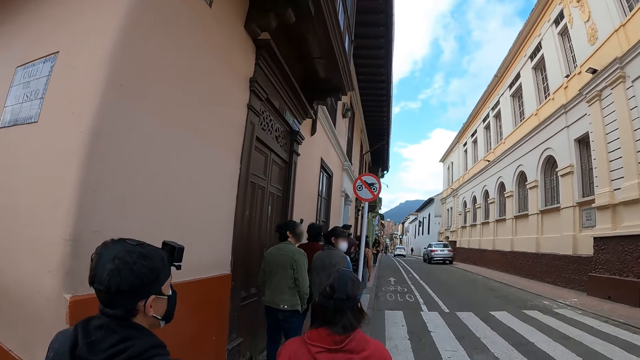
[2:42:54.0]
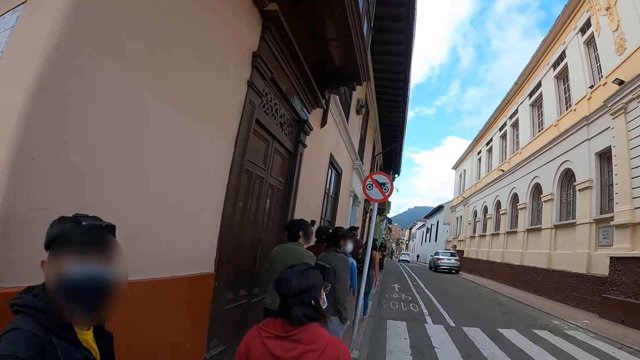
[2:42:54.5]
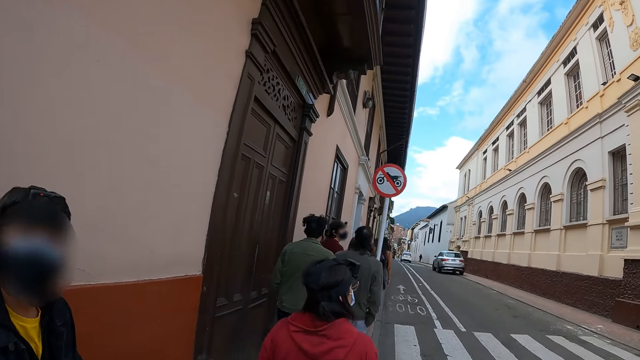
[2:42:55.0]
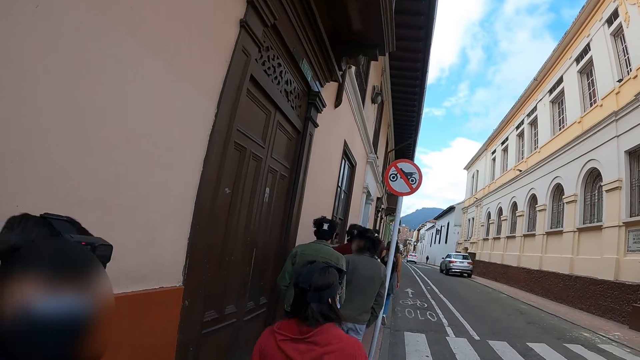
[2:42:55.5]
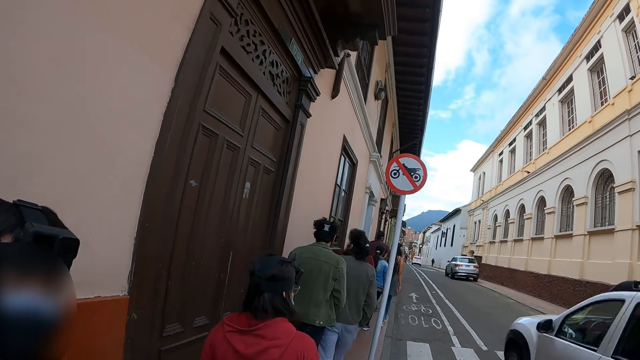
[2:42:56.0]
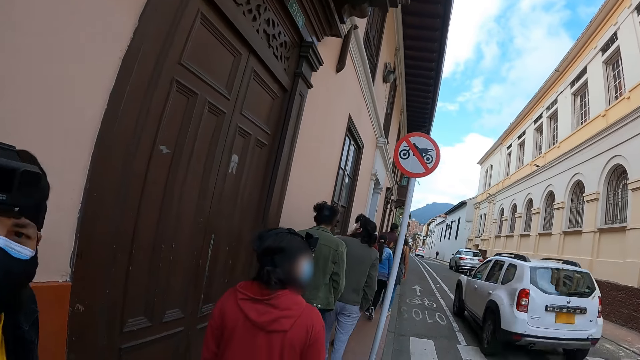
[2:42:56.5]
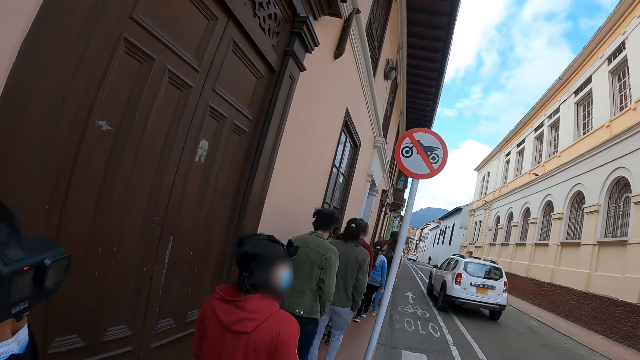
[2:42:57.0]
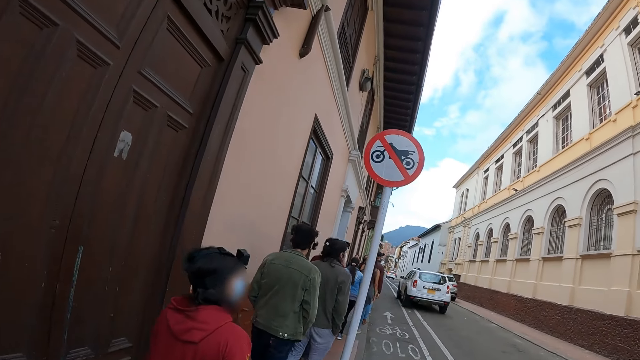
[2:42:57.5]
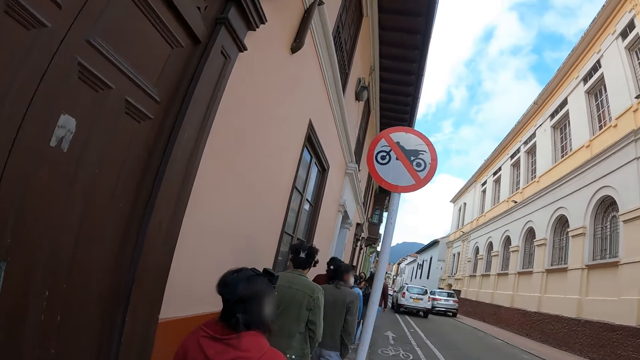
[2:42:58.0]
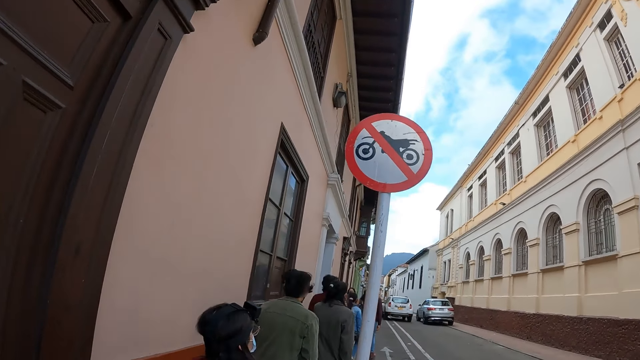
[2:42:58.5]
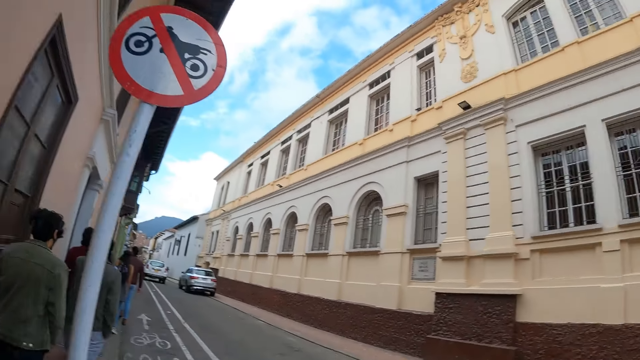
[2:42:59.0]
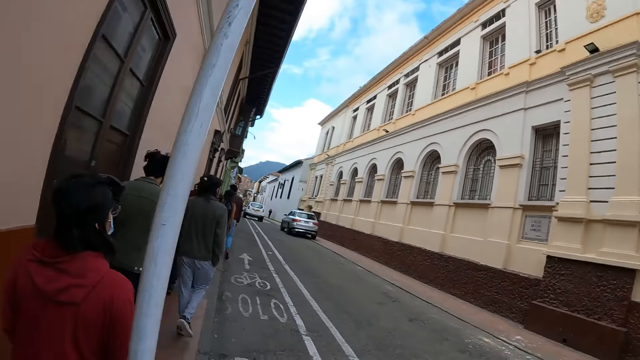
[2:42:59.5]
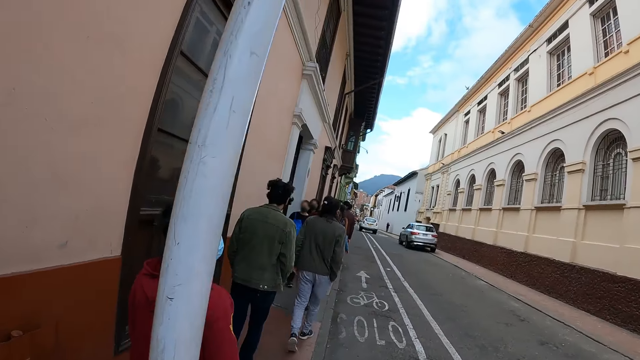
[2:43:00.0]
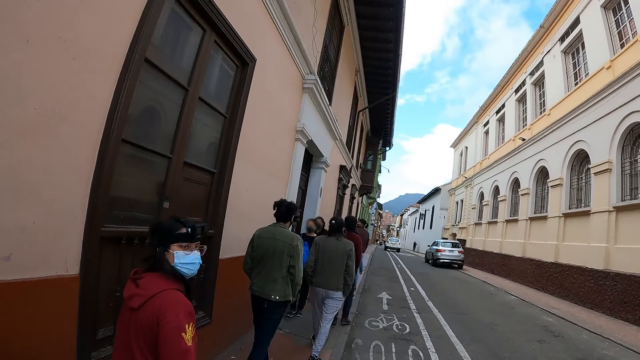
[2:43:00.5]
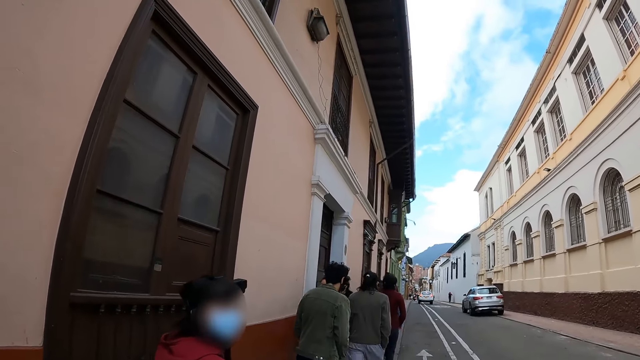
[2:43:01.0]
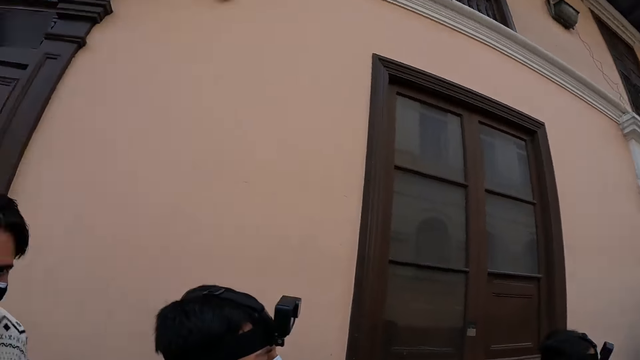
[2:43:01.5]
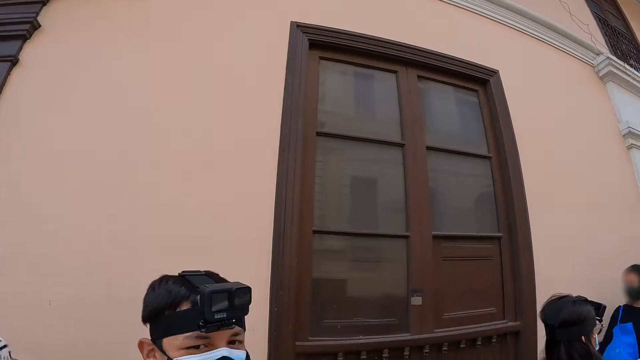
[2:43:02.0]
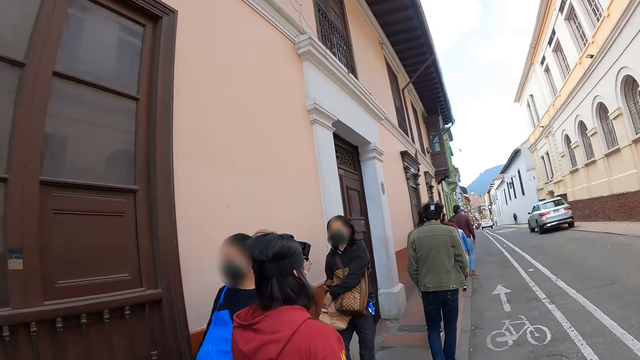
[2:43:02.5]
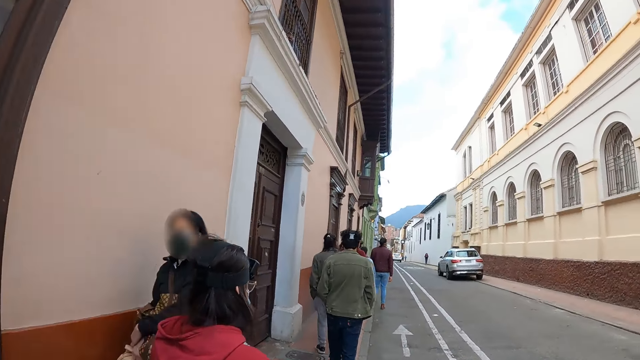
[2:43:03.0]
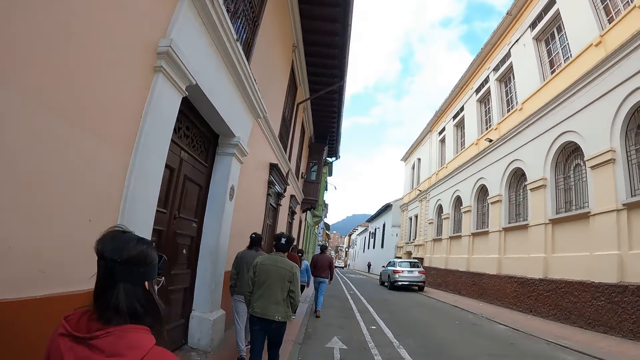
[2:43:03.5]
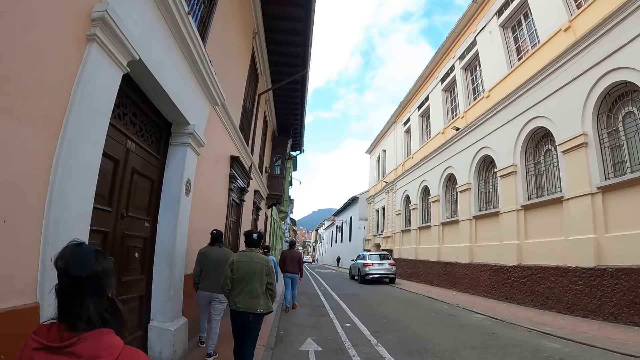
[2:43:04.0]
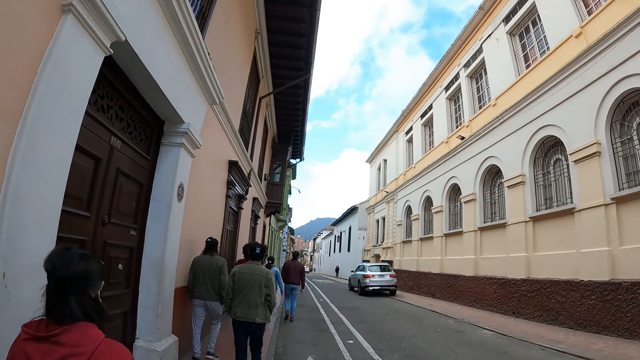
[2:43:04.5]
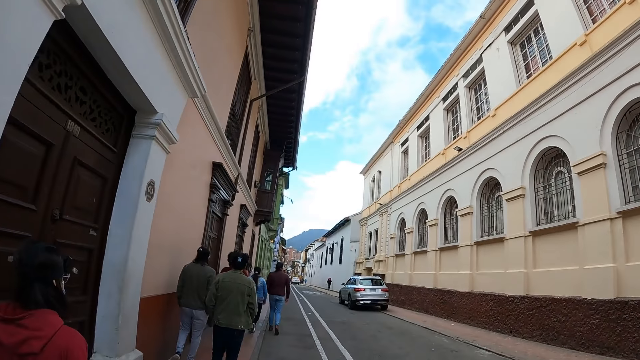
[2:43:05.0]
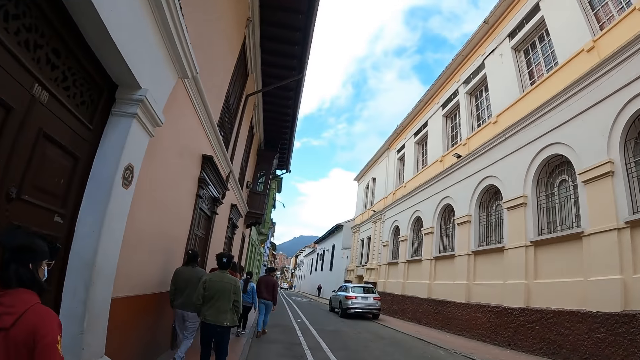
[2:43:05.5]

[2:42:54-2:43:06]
The camera wearer walks in front. They look sideways.

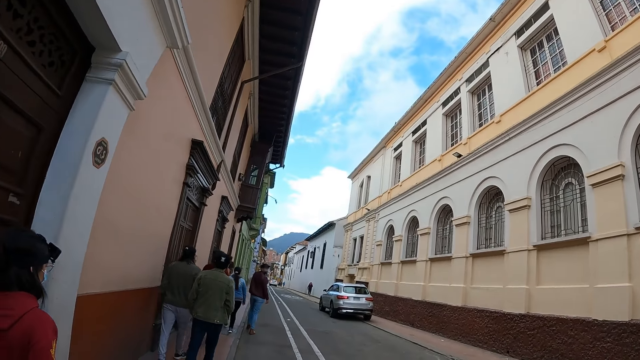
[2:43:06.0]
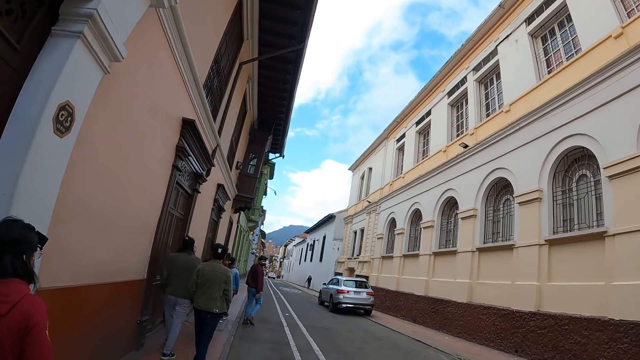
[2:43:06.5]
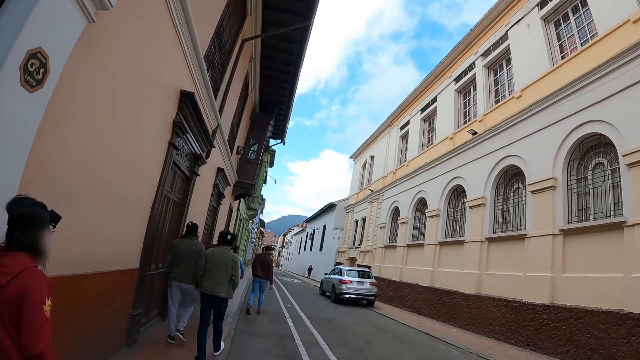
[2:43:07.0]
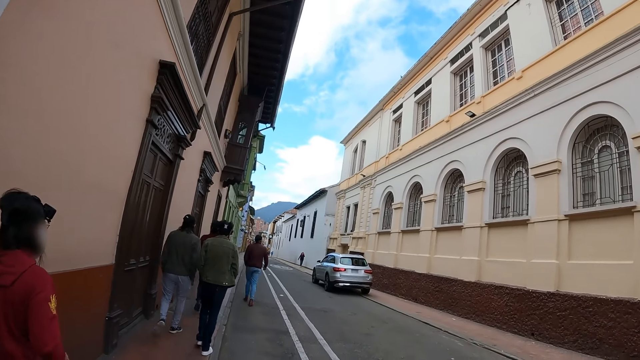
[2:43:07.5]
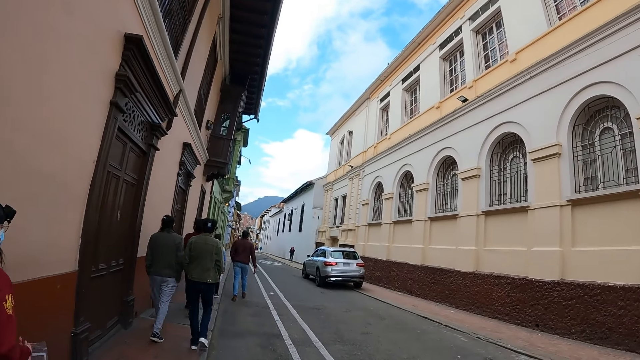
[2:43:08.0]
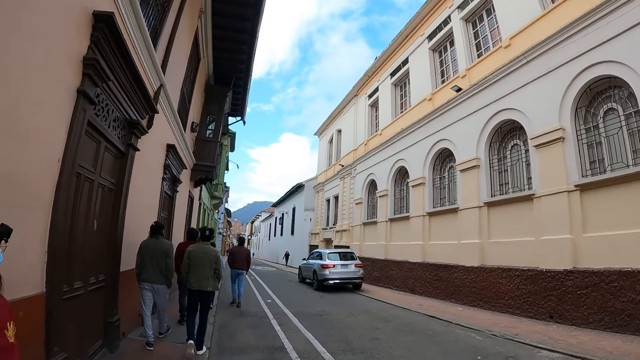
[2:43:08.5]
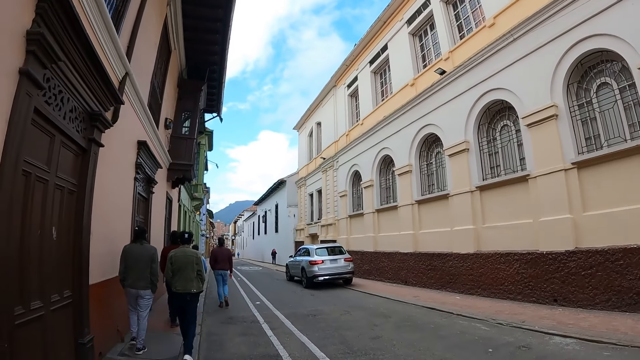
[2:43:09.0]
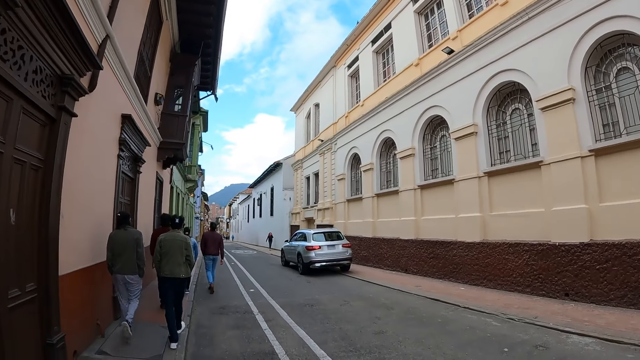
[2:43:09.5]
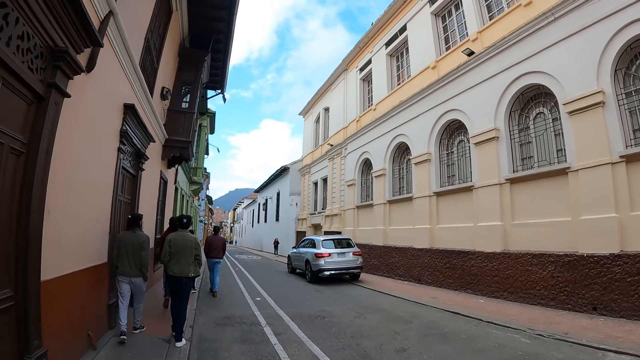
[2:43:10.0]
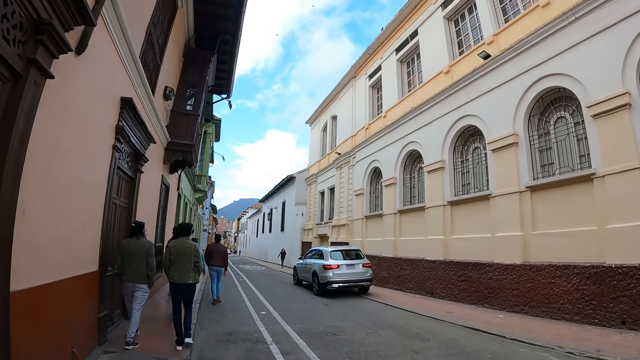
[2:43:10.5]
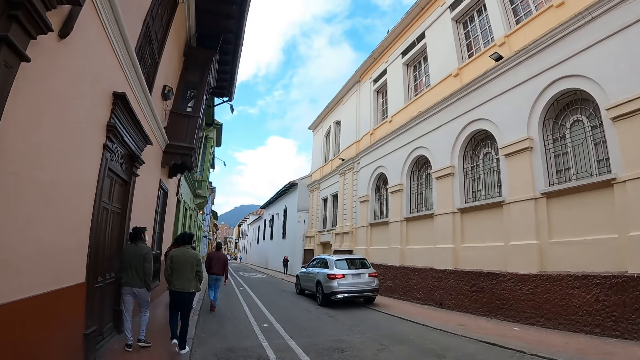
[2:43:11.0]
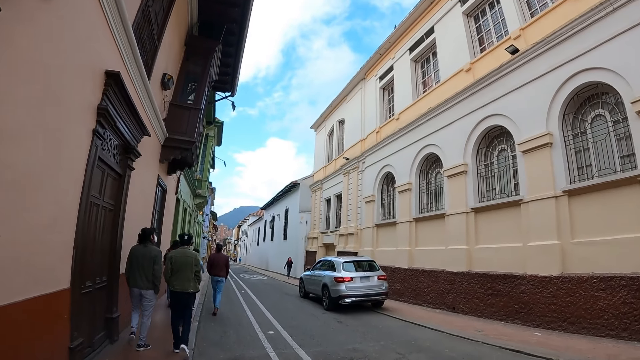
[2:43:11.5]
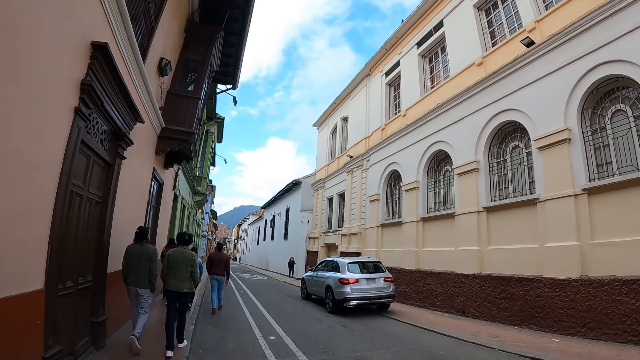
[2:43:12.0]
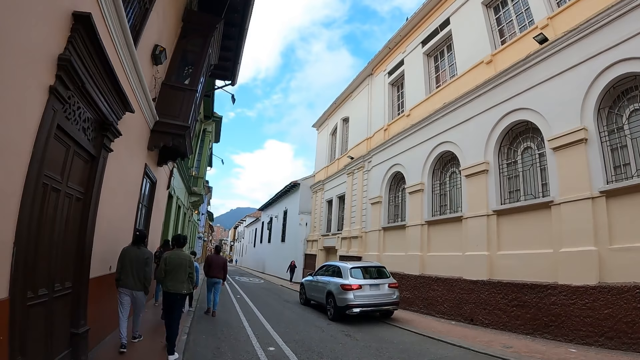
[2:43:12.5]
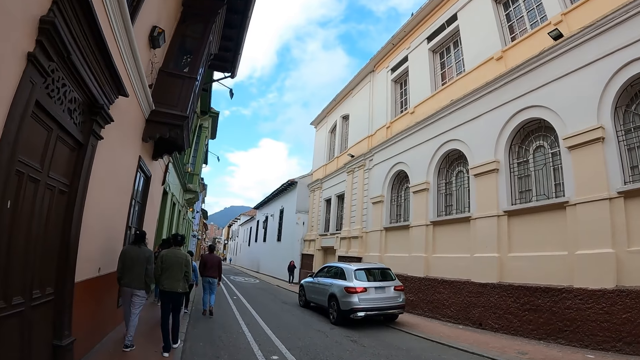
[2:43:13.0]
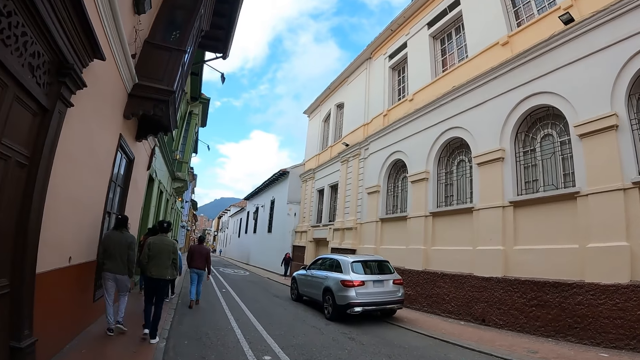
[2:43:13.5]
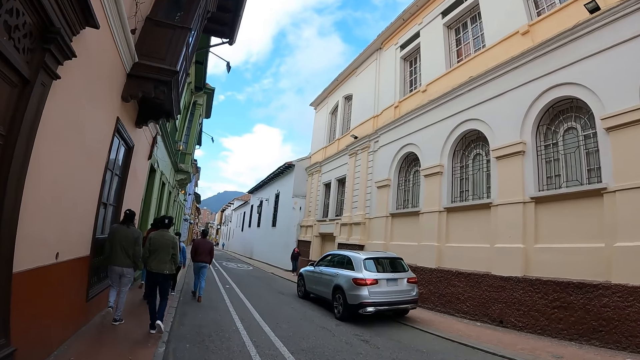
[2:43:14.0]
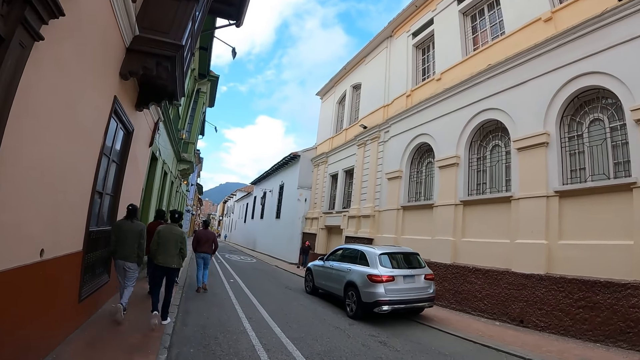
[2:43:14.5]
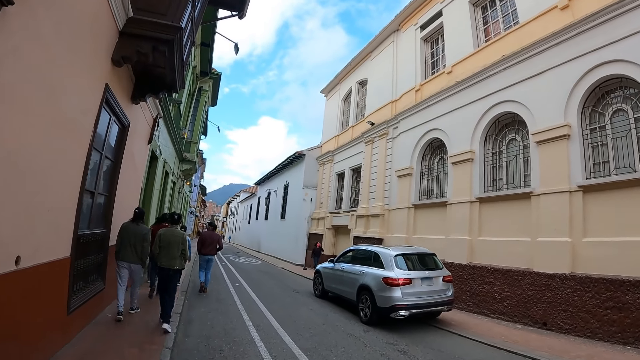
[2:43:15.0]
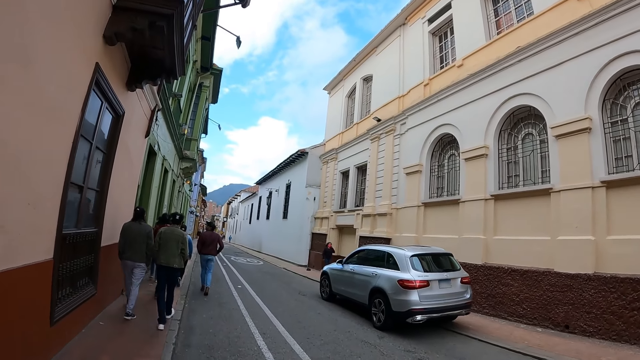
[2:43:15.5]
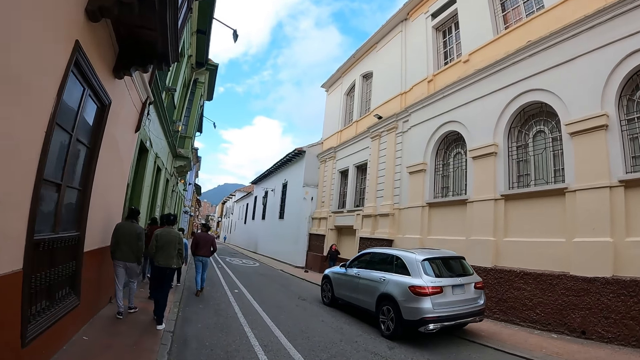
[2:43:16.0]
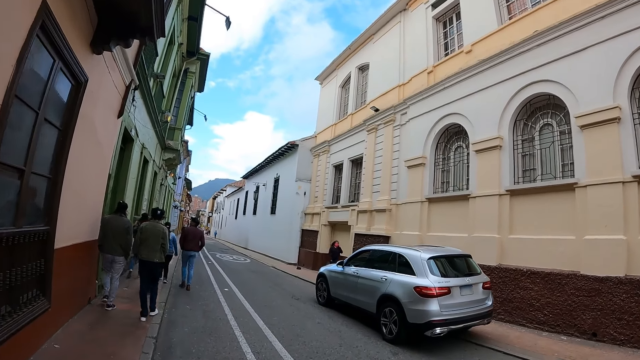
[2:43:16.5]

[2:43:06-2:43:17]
The camera wearer walks in front. They look in front.
